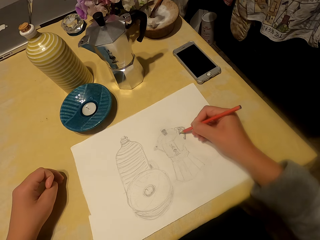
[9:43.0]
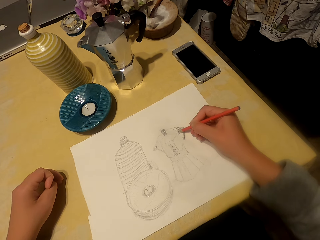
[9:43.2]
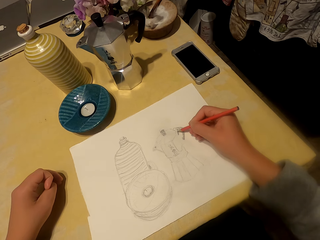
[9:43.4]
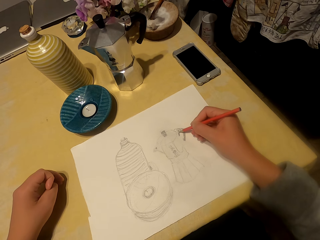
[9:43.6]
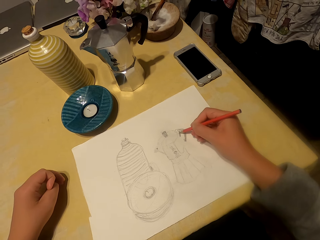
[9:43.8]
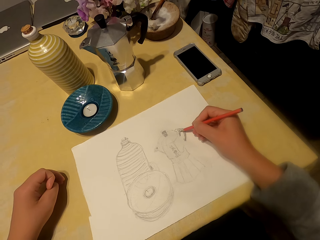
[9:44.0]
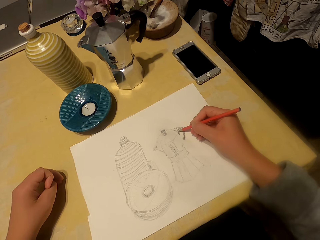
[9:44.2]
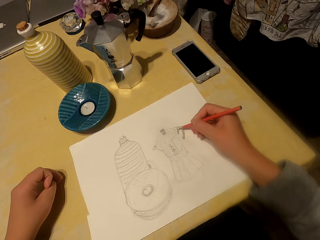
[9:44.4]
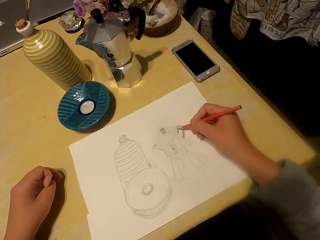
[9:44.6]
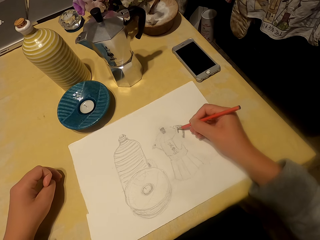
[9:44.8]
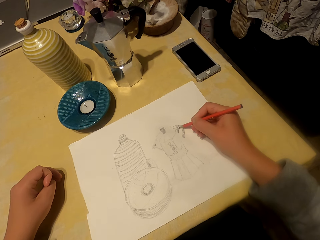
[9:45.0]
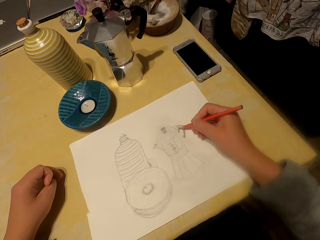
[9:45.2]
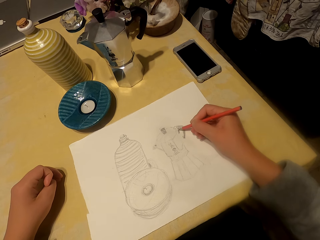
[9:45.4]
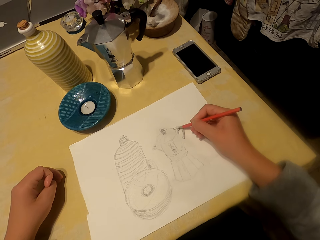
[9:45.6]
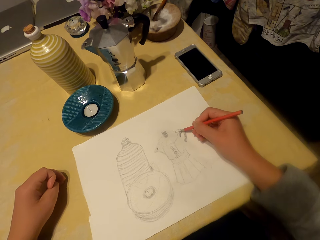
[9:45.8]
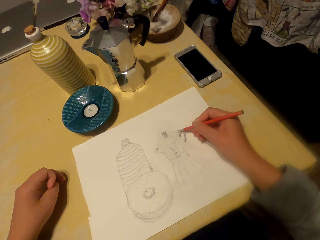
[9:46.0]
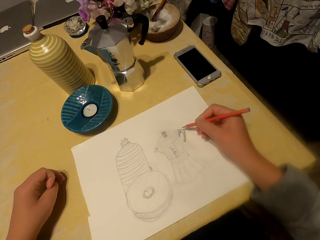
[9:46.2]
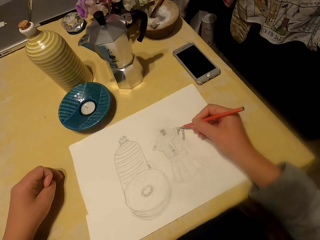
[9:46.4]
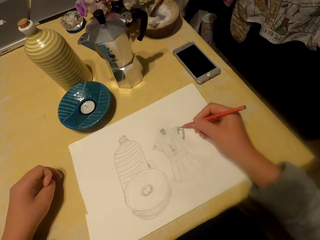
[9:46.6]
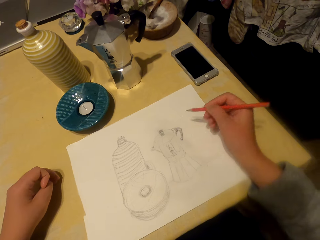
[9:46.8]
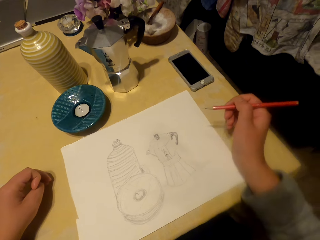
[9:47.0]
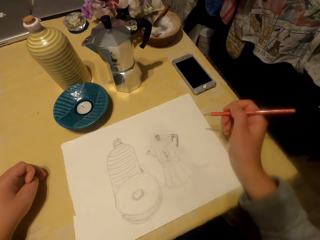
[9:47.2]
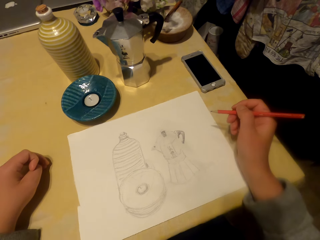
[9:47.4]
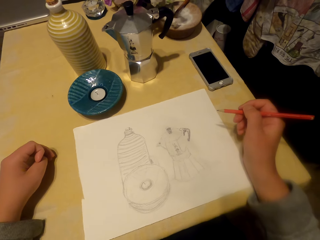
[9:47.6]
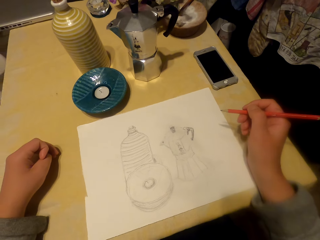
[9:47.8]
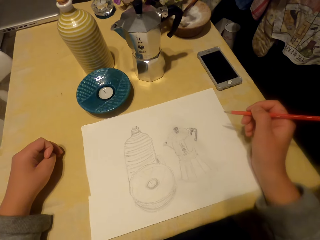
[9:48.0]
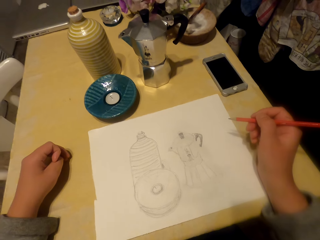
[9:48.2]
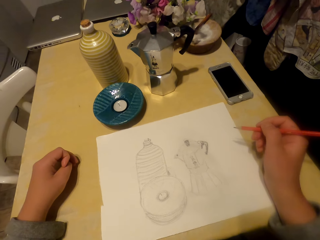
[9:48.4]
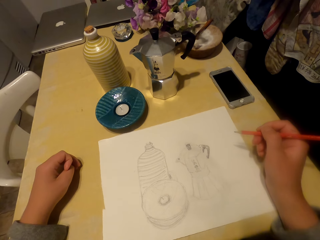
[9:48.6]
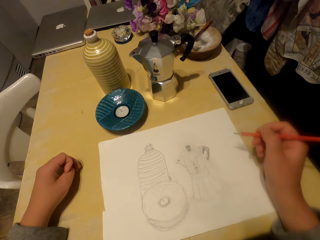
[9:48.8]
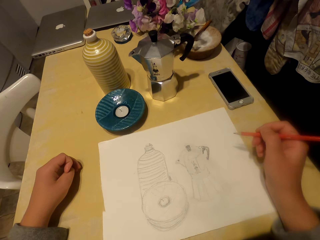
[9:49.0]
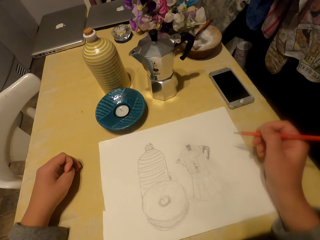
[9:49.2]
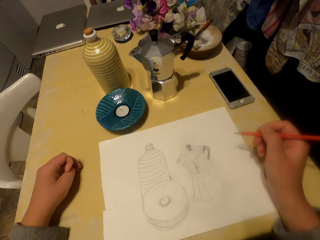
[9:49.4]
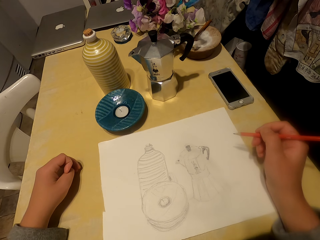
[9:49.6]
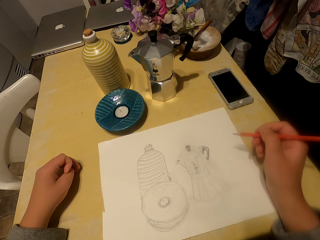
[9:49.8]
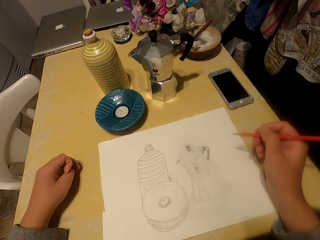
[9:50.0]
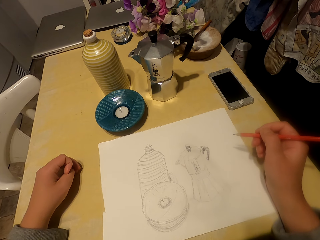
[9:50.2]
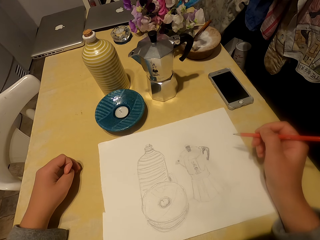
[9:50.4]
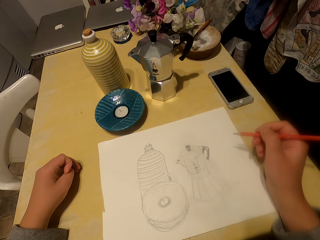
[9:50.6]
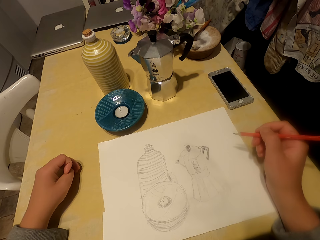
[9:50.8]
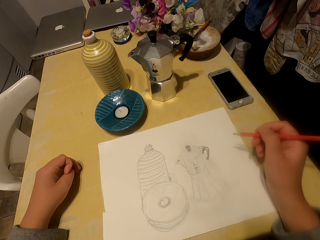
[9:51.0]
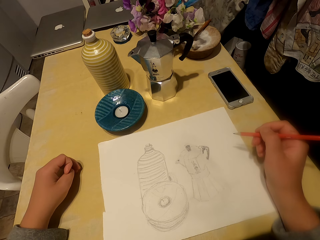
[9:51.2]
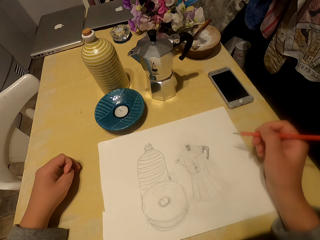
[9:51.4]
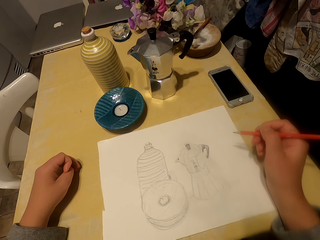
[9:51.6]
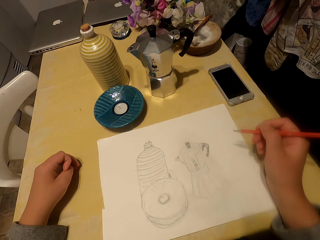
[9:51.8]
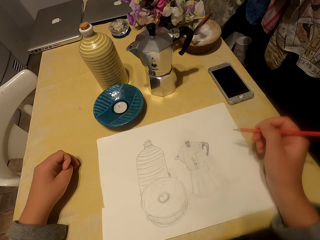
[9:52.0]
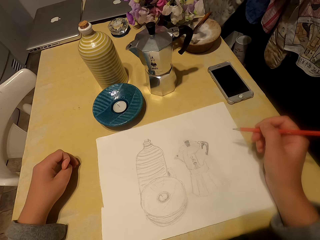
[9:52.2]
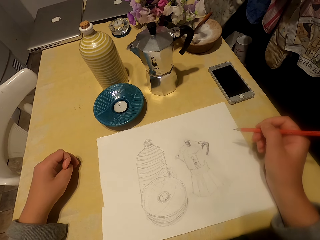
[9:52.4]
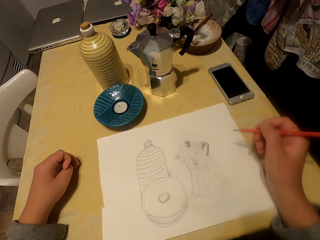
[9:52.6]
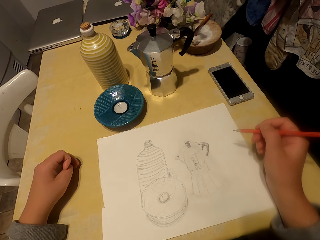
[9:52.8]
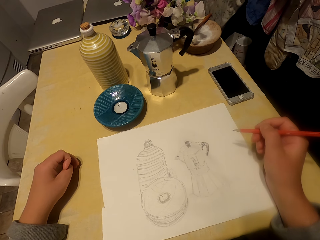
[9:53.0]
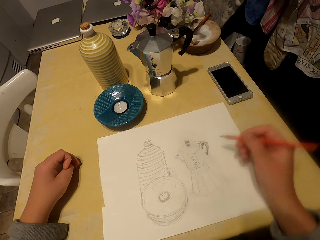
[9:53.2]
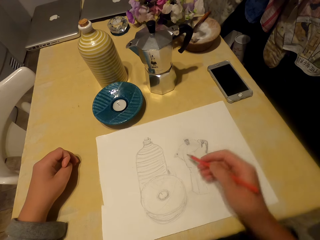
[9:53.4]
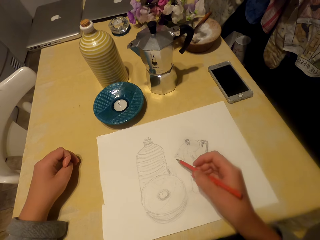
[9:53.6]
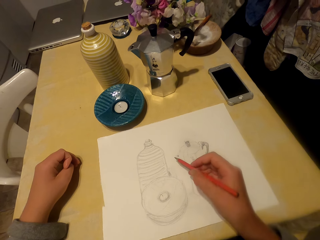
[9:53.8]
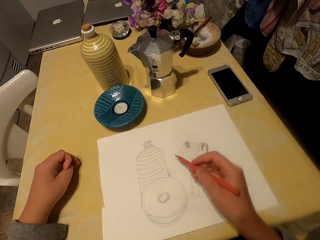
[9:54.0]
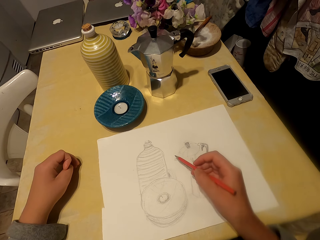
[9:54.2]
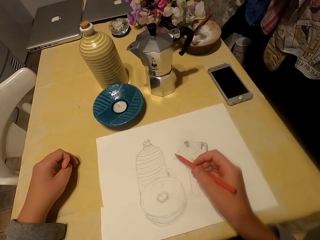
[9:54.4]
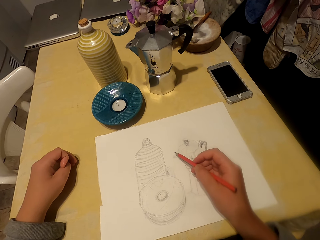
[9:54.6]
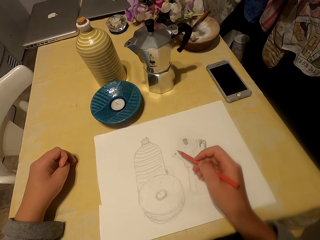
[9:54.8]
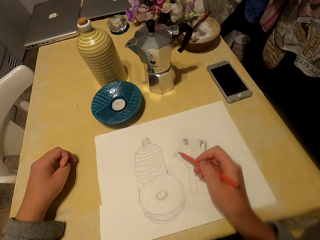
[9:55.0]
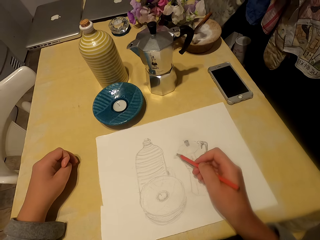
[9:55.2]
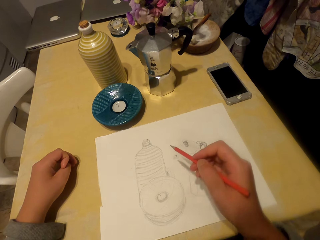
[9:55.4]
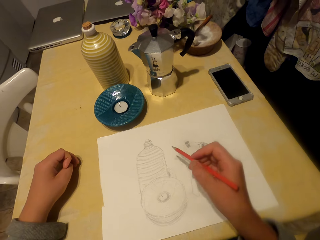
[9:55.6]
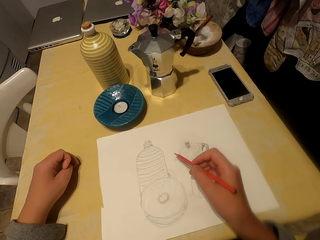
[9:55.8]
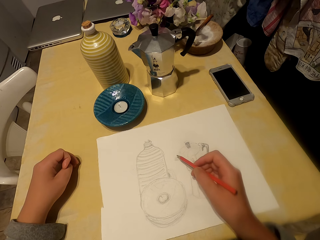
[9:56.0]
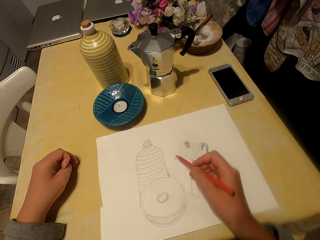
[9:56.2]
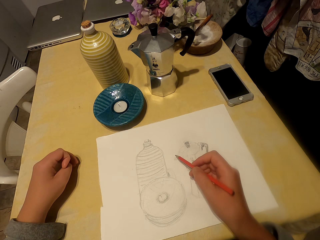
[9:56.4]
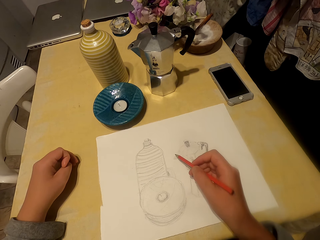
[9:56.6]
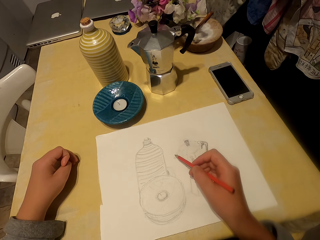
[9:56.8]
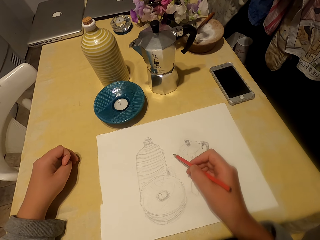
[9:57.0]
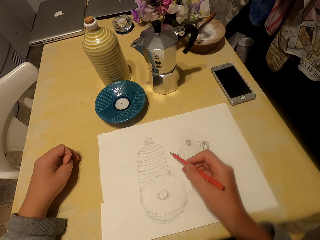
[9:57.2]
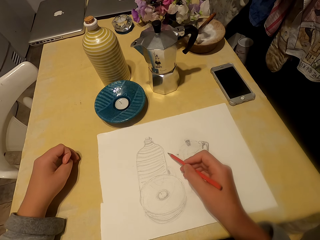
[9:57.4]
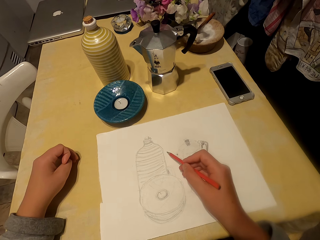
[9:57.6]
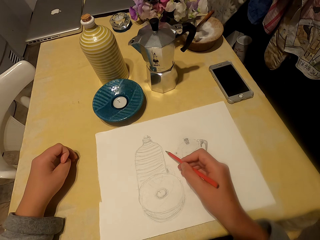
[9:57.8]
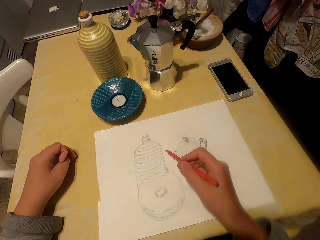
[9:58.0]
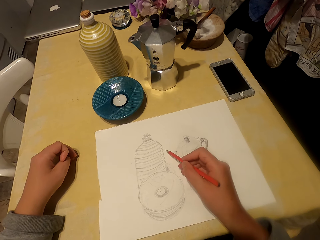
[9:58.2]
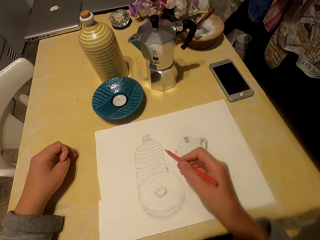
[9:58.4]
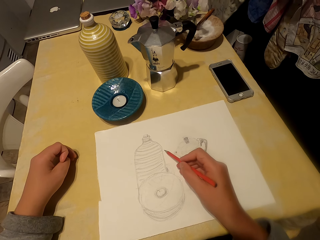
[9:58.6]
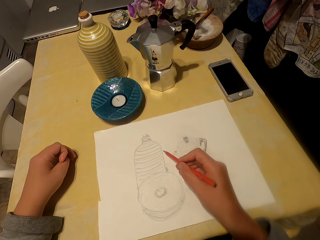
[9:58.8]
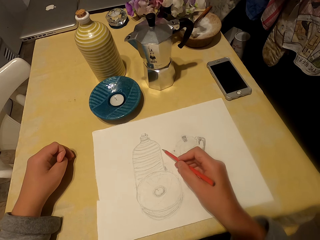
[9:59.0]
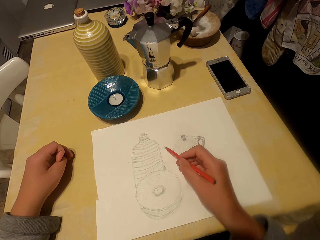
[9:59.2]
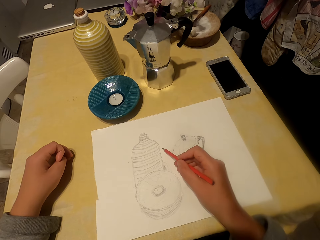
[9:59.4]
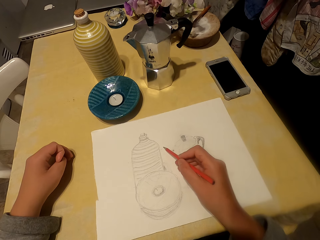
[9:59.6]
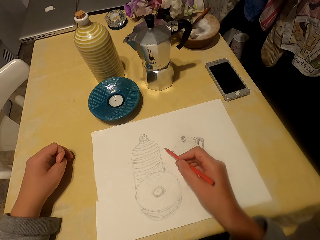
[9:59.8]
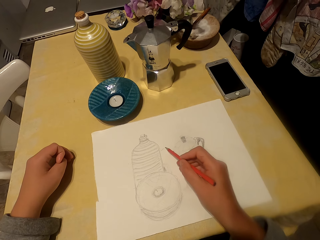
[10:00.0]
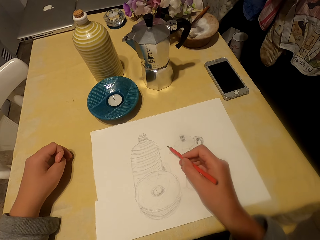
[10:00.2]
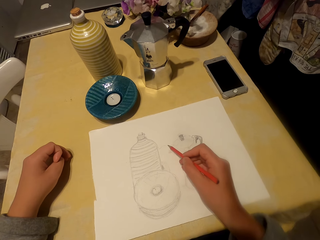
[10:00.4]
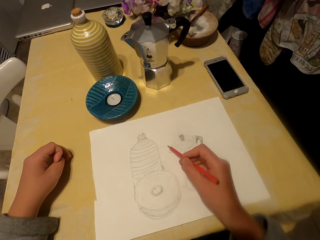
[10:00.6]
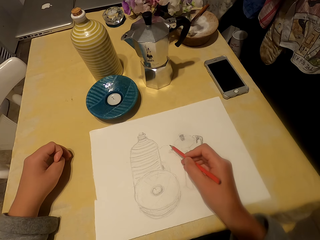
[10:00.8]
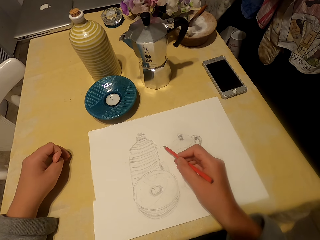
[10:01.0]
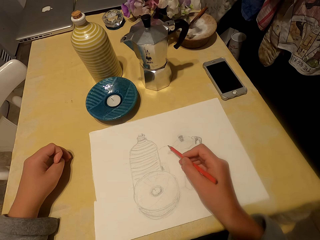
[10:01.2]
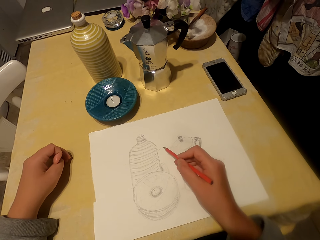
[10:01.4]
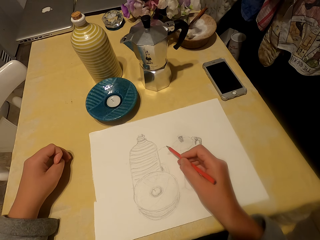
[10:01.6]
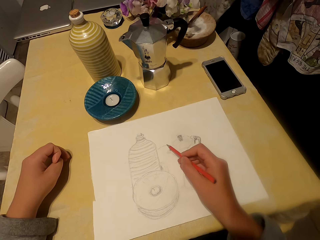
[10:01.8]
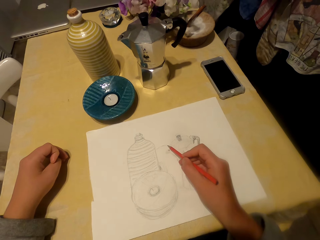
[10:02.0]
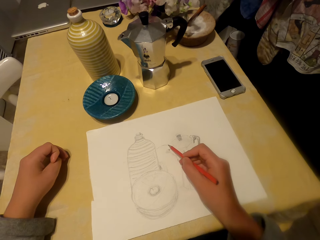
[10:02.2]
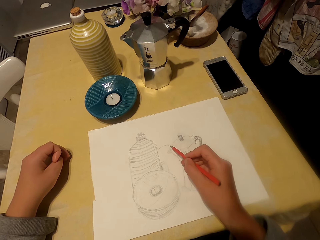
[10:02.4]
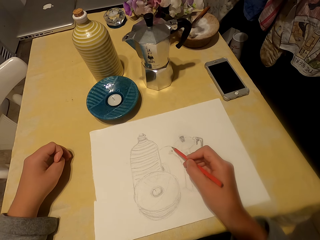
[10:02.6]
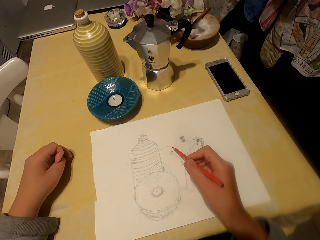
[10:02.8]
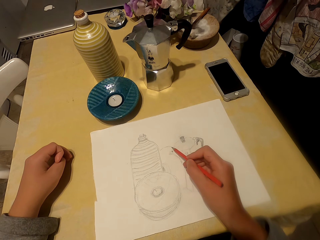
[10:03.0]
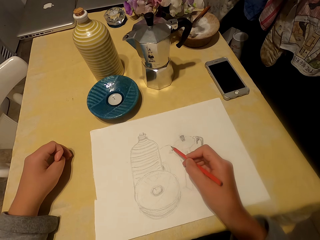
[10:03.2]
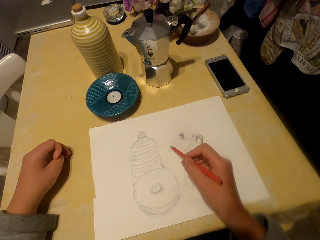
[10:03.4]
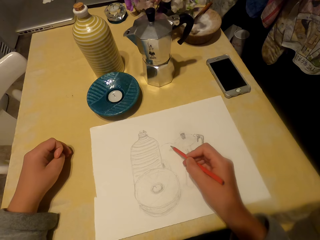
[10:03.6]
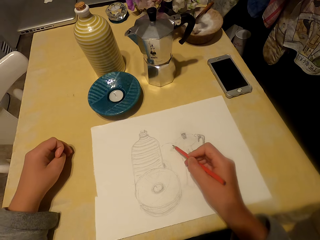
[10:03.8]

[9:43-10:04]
The camera wearer stares at the drawing. They stop drawing. They draw on the sheet of paper with the pencil.
